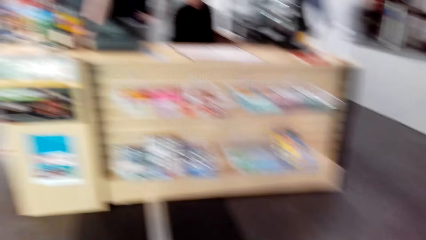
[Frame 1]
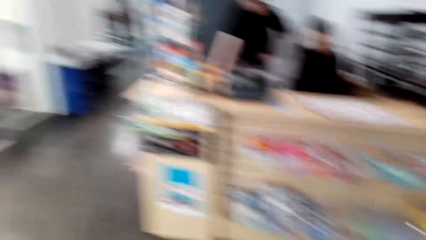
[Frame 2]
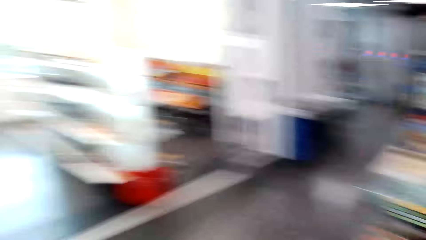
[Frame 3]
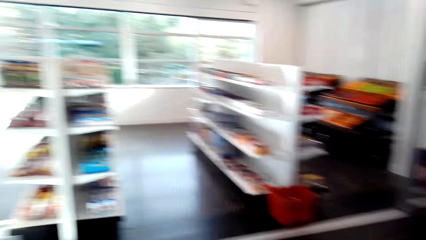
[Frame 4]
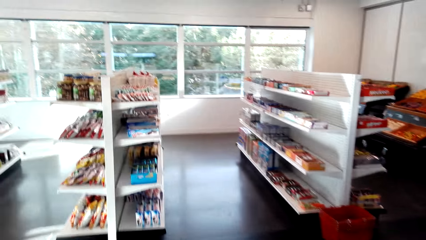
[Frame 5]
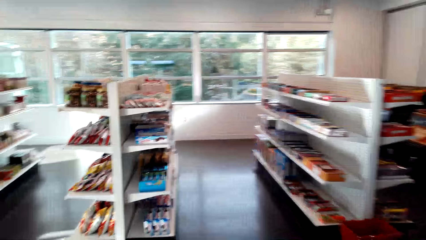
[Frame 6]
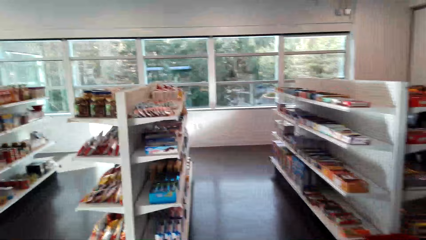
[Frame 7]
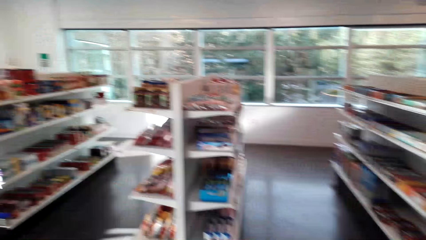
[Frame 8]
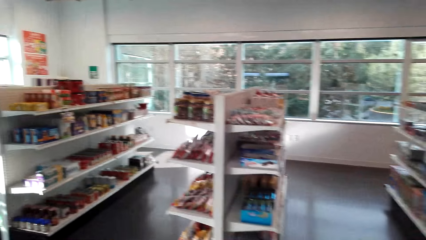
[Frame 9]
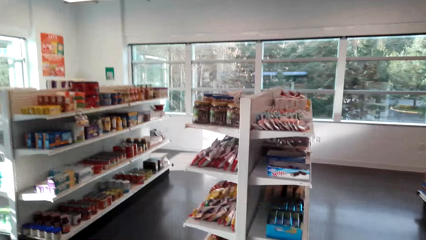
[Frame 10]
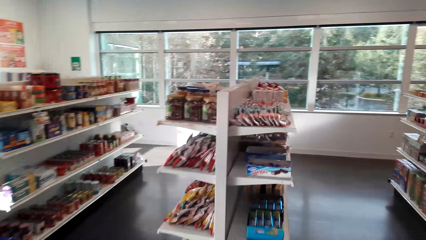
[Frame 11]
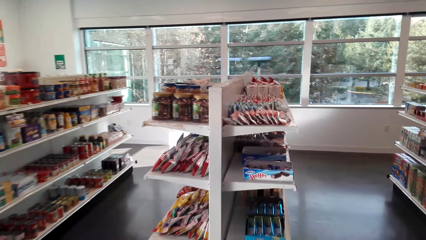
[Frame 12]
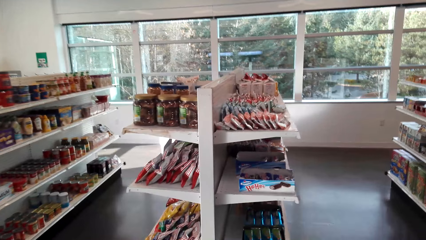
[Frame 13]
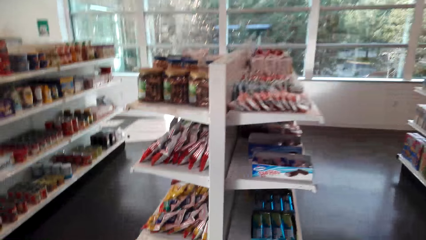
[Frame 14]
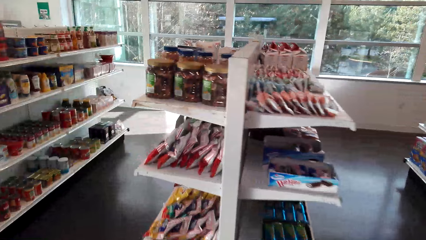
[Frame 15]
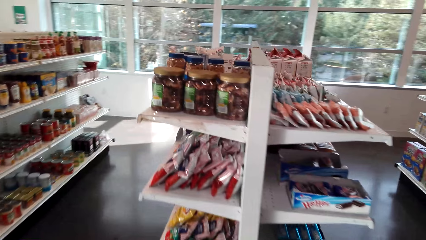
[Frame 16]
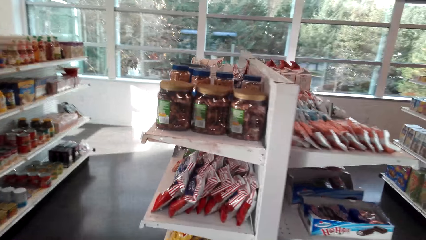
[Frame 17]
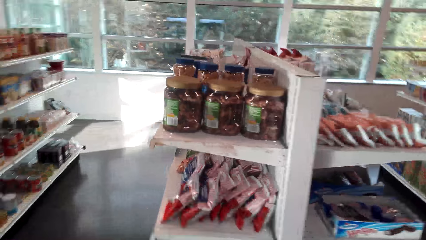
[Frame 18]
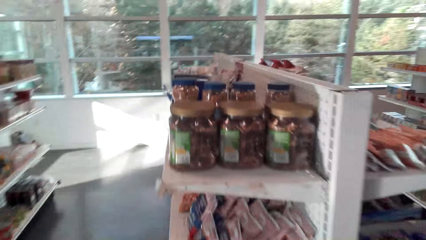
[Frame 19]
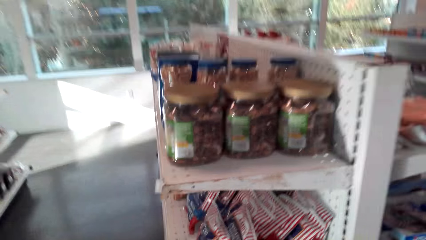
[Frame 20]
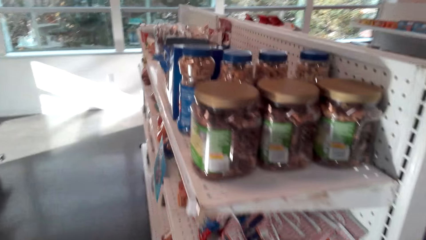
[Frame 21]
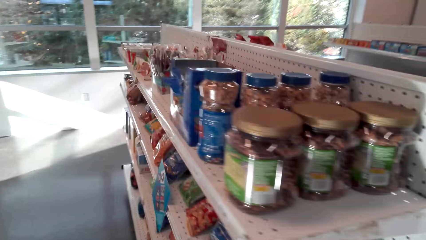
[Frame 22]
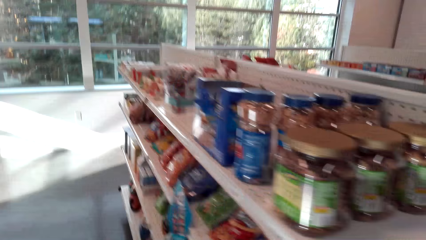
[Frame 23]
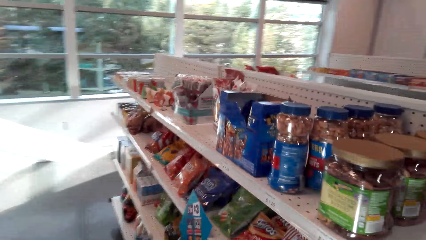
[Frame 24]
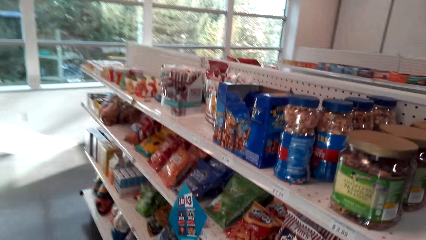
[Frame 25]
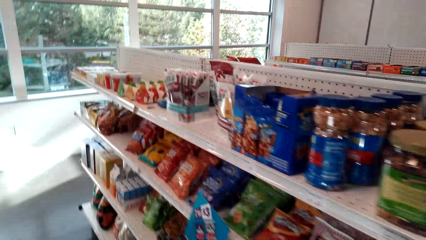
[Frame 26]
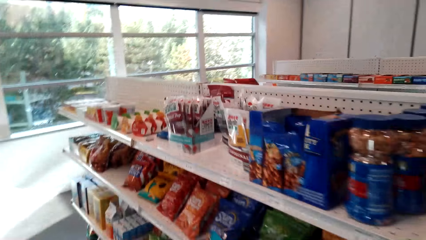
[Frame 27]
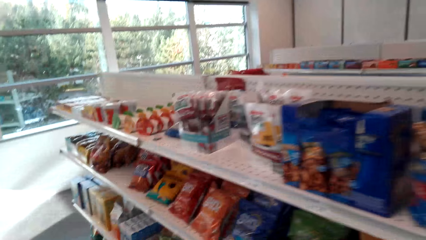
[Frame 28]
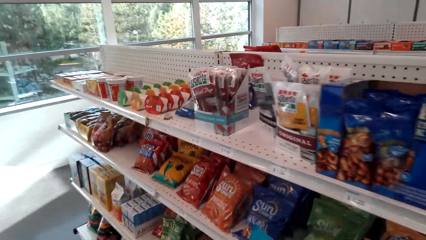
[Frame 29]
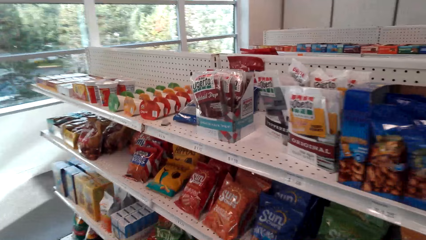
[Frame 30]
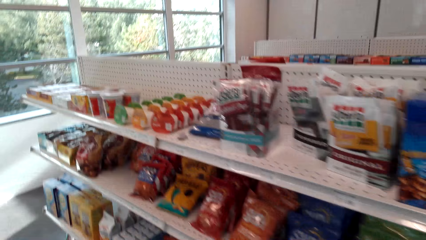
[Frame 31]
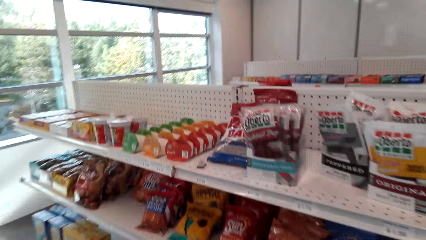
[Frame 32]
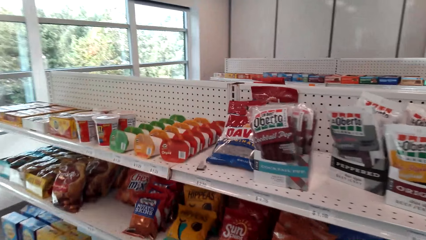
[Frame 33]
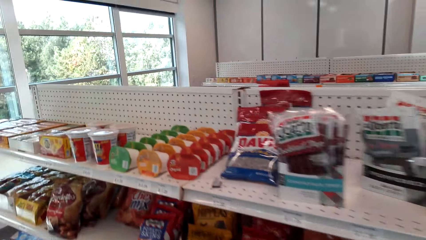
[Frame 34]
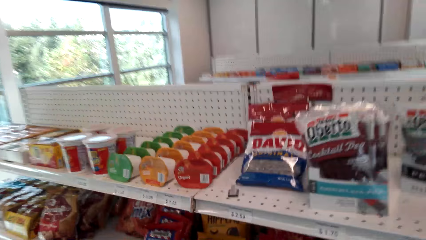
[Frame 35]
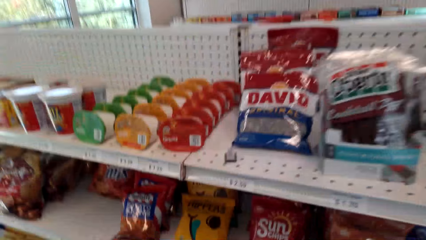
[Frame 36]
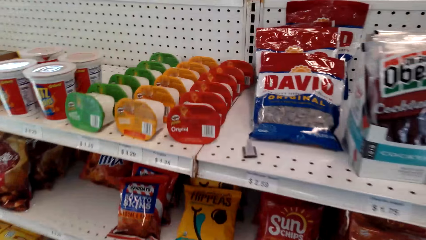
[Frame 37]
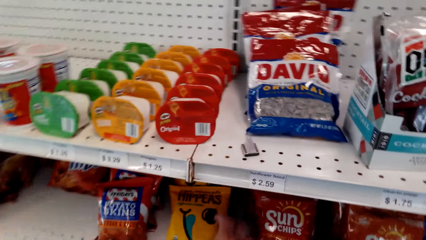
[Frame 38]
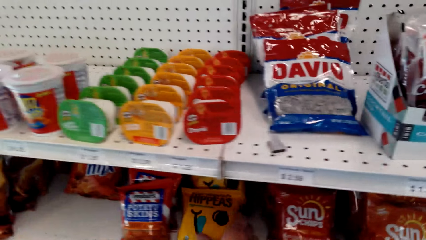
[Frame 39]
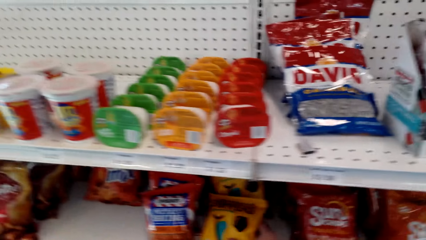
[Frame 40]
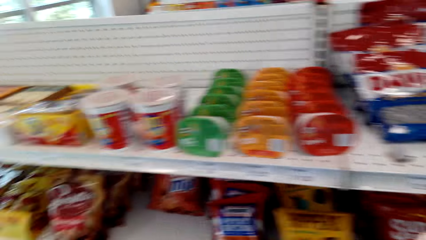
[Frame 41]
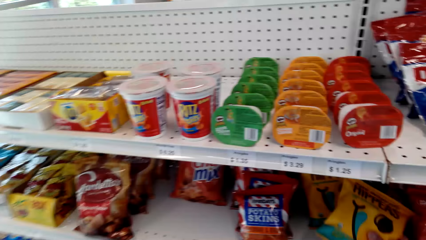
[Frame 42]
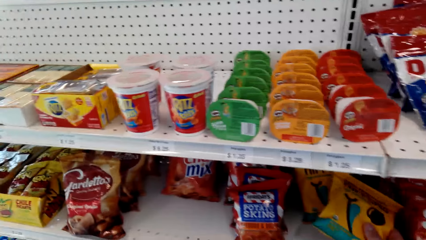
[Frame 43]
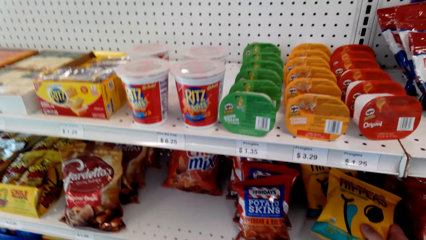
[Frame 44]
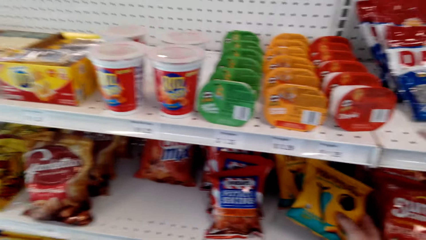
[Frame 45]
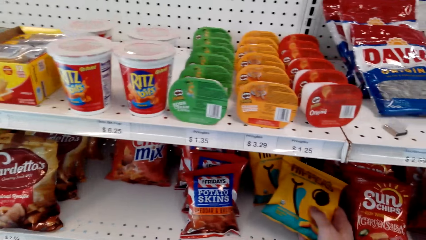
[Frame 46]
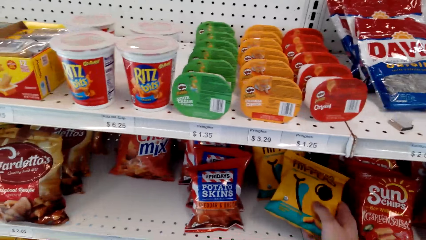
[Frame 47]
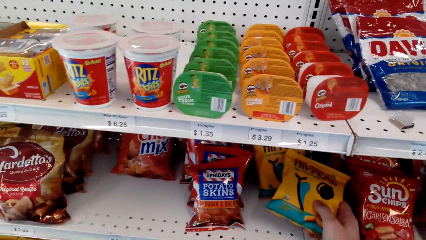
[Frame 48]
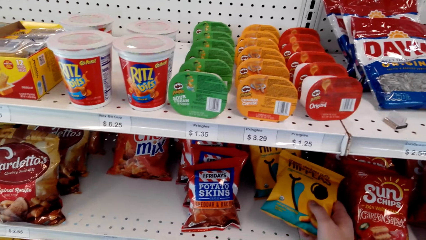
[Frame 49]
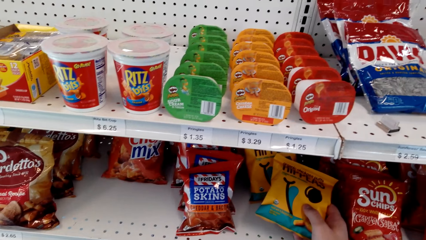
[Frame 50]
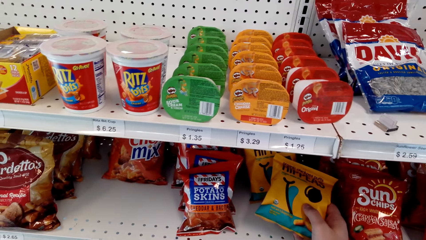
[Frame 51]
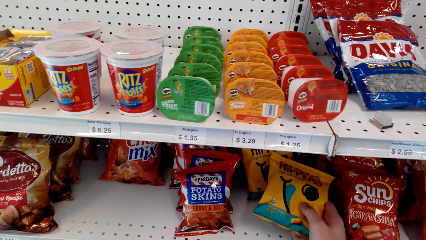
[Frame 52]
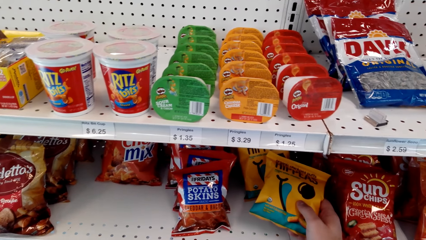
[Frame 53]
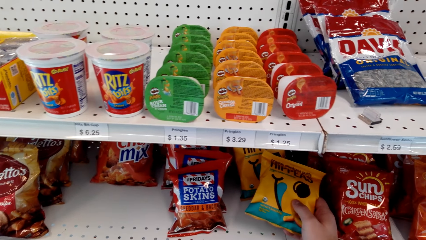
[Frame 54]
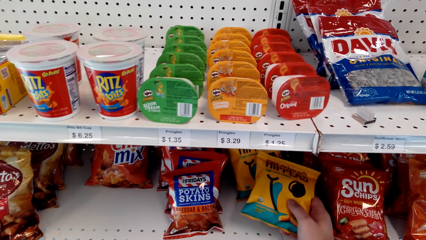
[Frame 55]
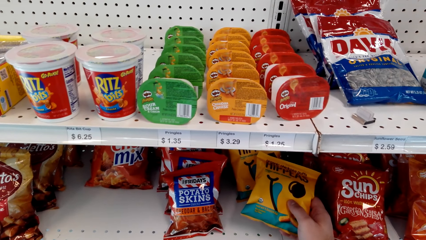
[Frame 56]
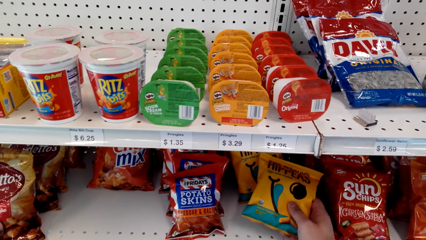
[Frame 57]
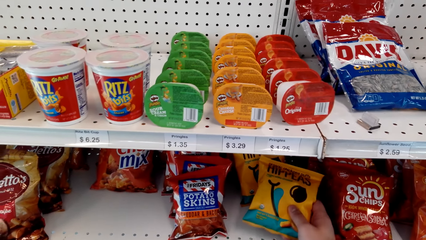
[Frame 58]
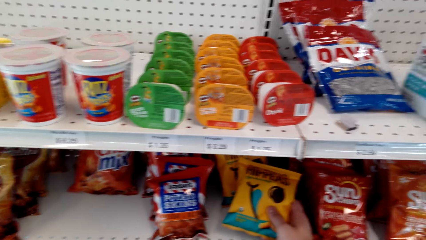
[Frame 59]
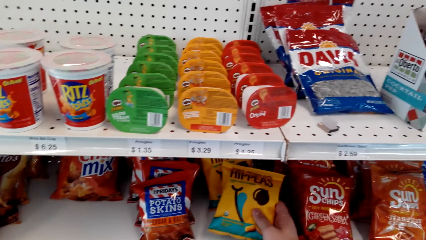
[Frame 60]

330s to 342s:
The camera wearer walks across the store. They touch the packet on the shelf.

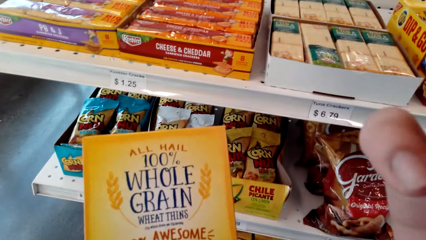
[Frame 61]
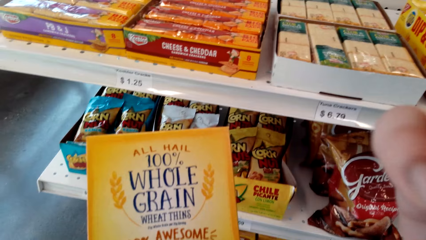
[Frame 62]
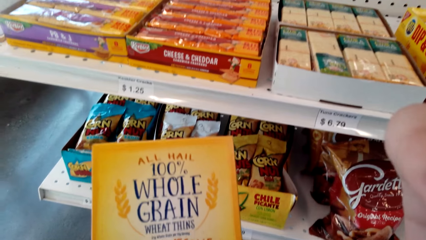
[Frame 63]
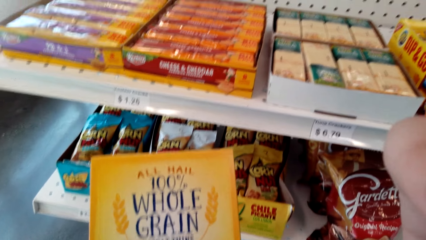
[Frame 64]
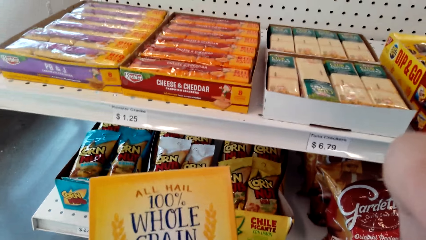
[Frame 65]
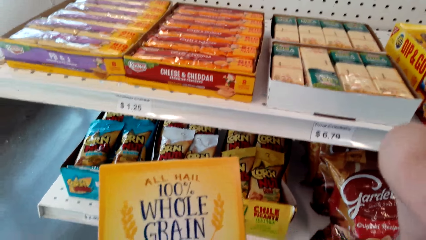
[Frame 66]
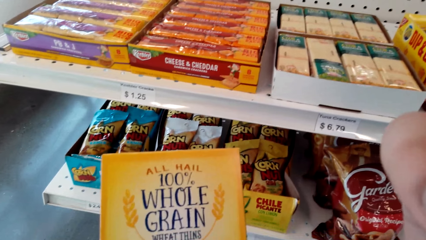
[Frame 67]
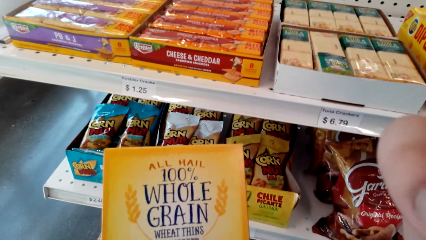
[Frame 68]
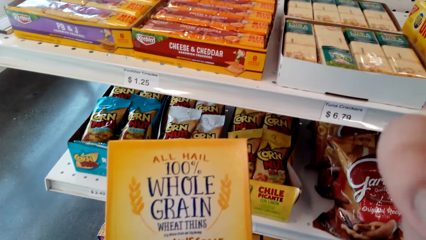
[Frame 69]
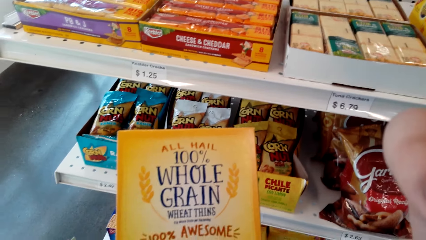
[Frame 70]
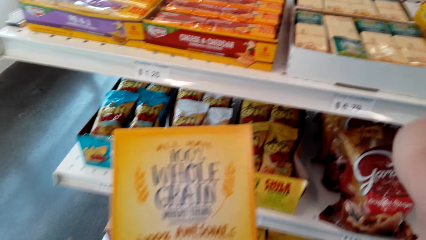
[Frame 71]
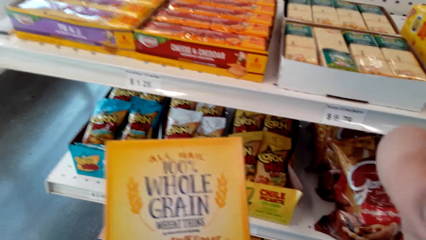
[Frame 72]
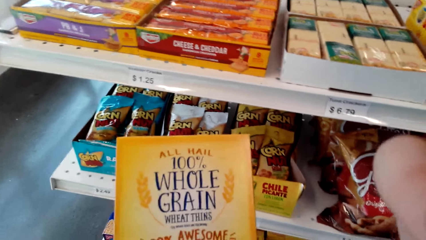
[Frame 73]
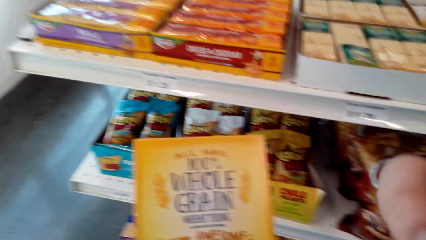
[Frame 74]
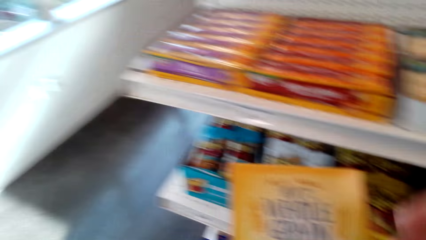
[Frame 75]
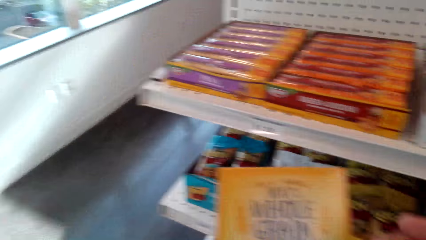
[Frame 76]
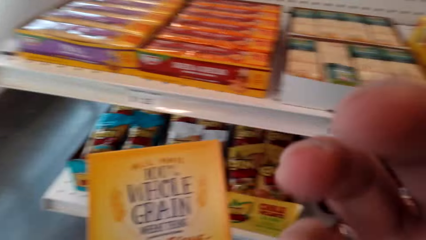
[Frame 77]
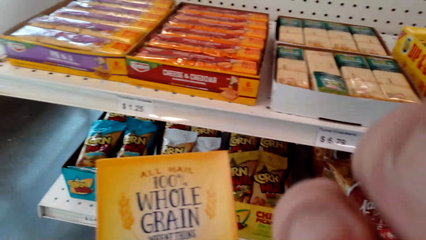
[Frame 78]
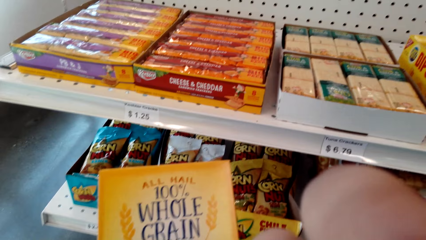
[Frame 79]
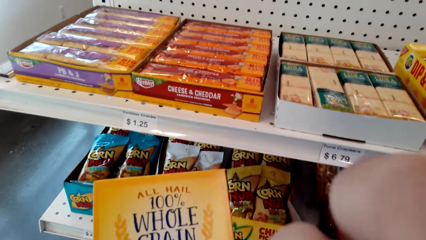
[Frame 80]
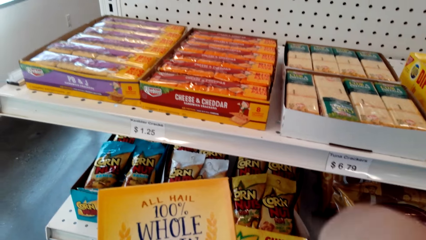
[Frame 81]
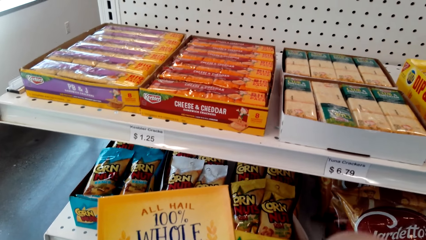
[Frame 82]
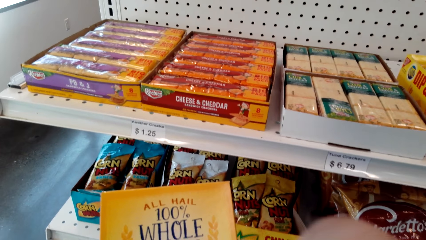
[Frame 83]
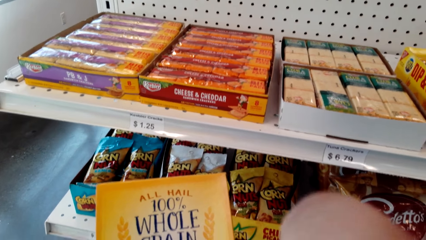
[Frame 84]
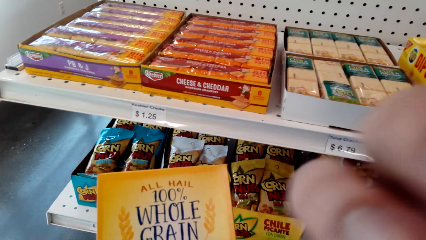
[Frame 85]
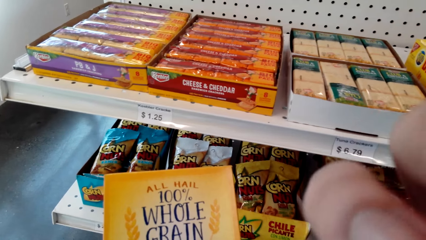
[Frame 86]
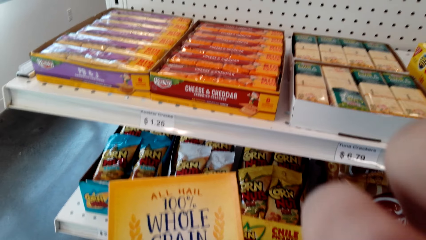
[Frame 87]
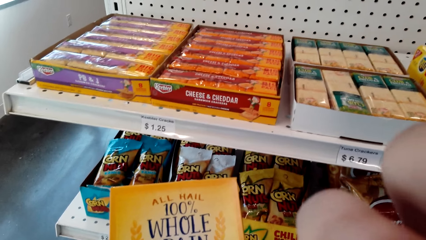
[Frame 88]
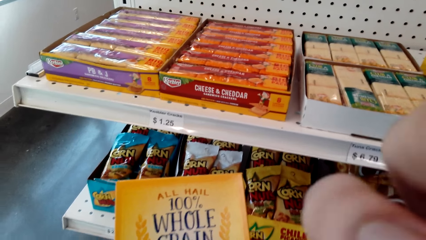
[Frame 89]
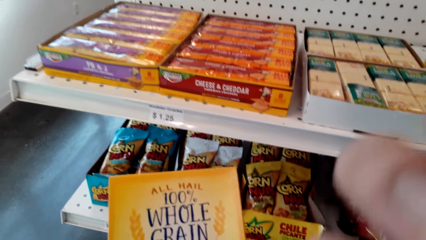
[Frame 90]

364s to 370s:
The camera wearer touches his eyes.
